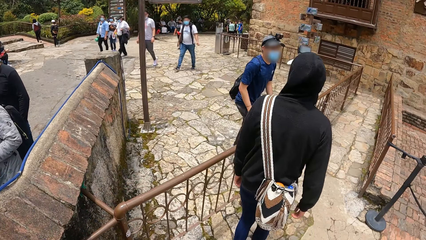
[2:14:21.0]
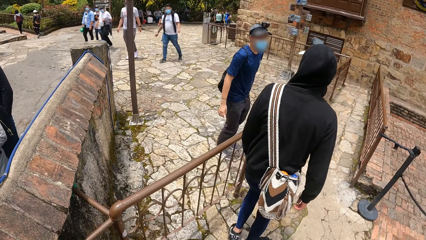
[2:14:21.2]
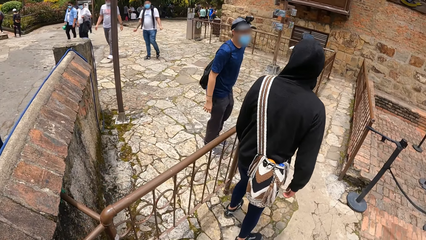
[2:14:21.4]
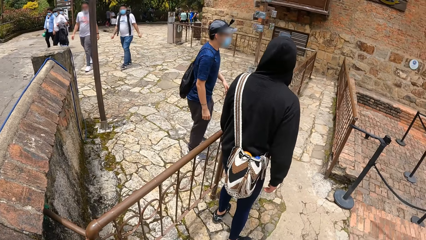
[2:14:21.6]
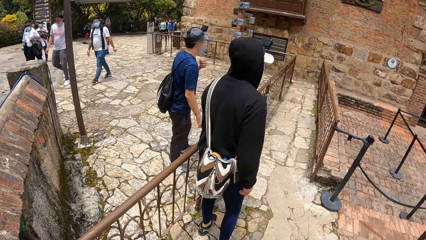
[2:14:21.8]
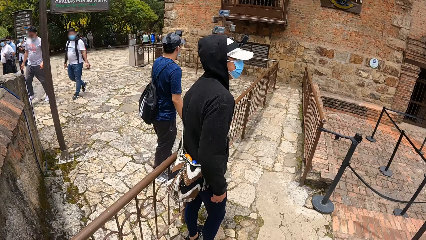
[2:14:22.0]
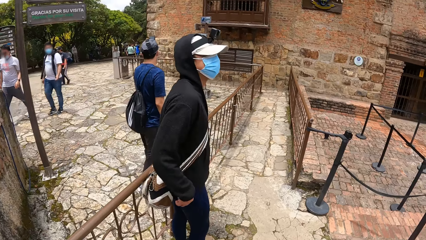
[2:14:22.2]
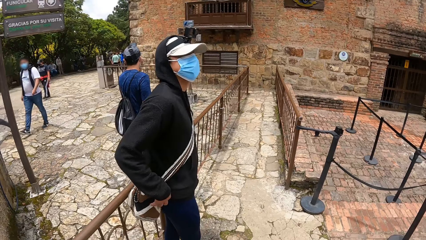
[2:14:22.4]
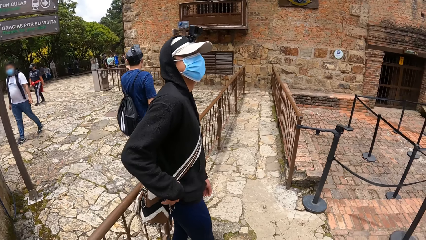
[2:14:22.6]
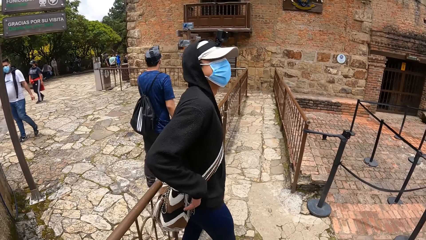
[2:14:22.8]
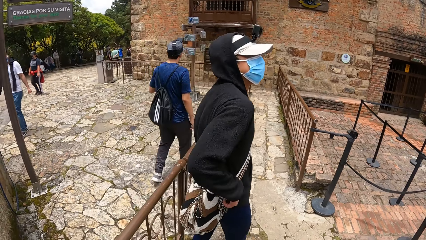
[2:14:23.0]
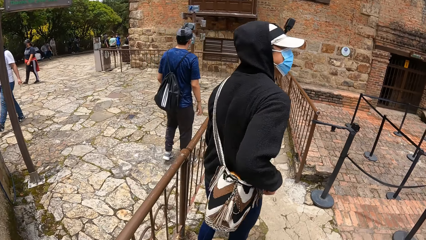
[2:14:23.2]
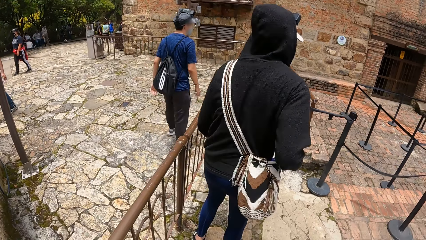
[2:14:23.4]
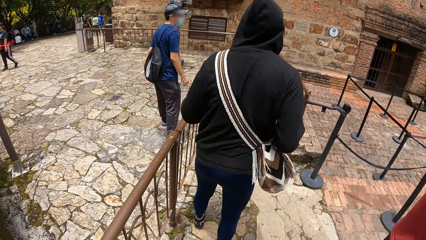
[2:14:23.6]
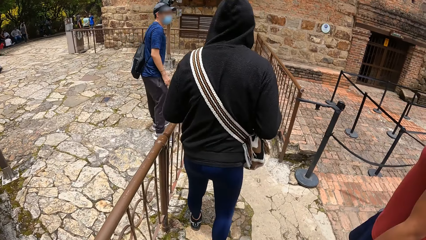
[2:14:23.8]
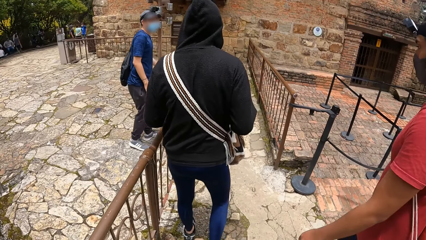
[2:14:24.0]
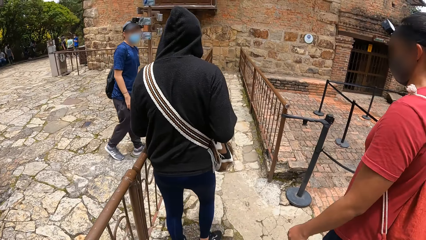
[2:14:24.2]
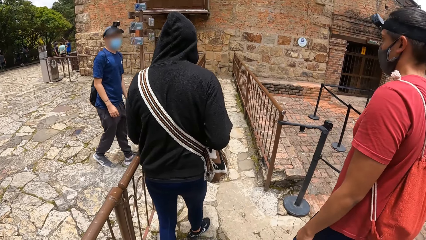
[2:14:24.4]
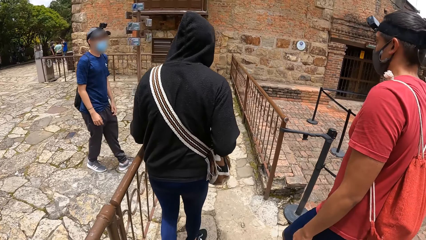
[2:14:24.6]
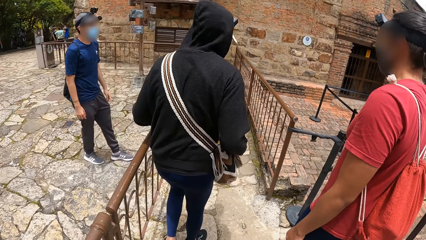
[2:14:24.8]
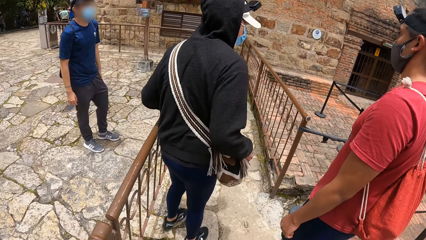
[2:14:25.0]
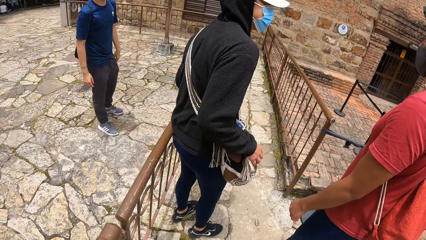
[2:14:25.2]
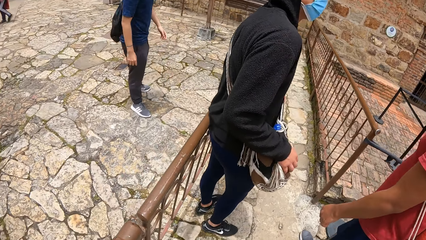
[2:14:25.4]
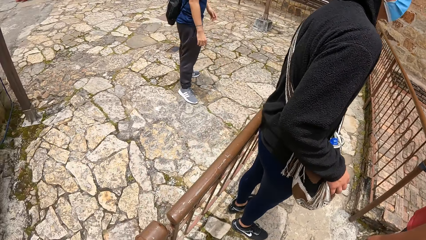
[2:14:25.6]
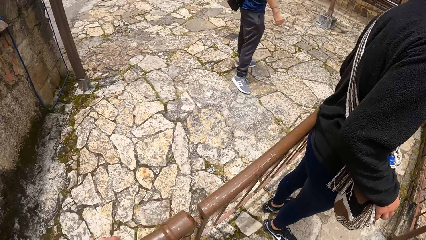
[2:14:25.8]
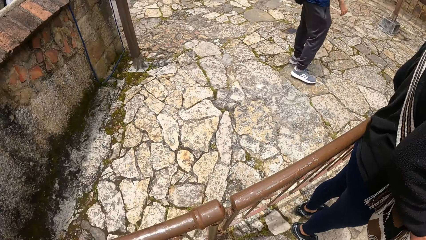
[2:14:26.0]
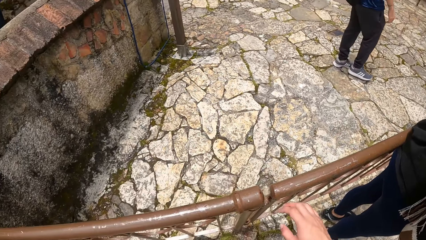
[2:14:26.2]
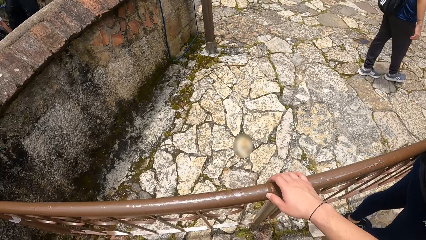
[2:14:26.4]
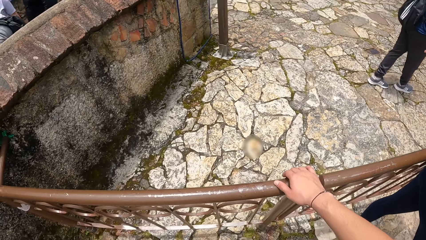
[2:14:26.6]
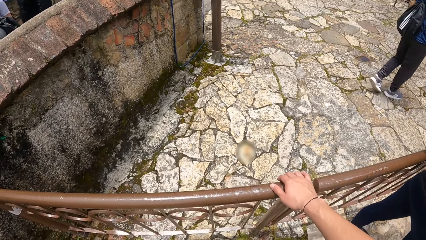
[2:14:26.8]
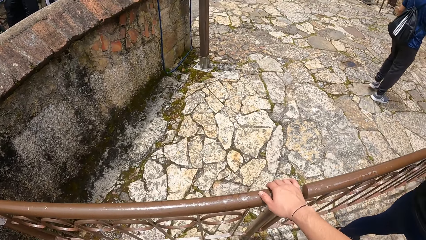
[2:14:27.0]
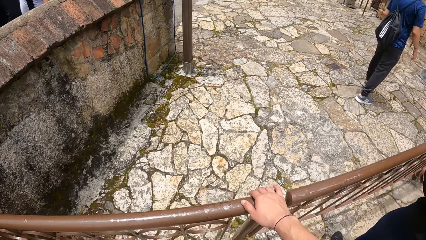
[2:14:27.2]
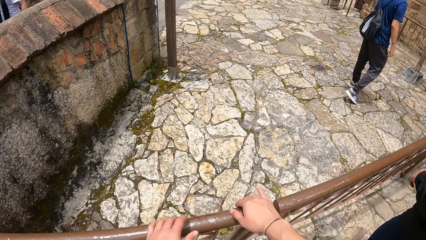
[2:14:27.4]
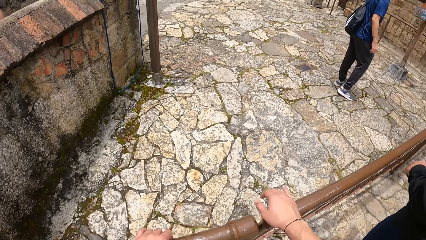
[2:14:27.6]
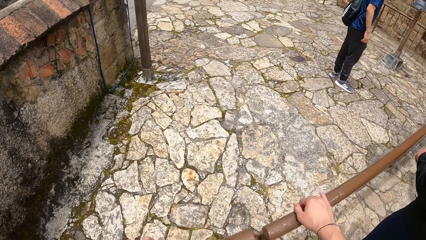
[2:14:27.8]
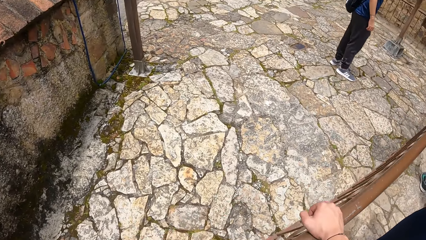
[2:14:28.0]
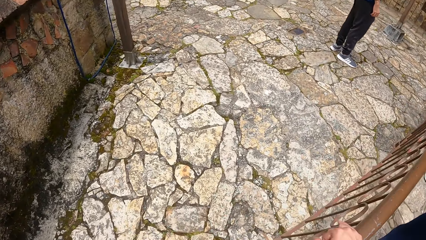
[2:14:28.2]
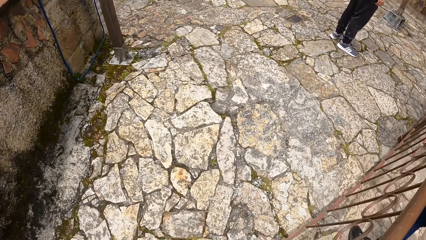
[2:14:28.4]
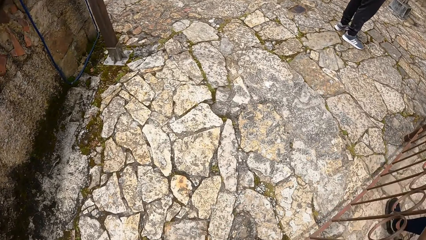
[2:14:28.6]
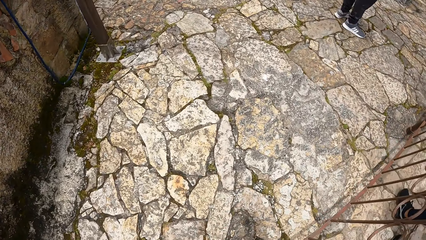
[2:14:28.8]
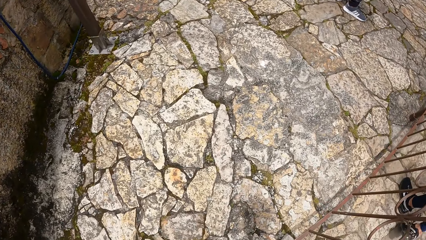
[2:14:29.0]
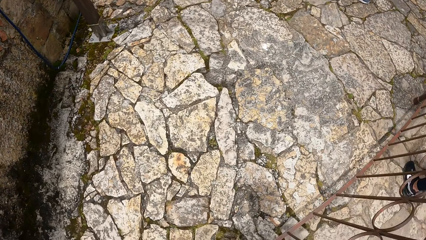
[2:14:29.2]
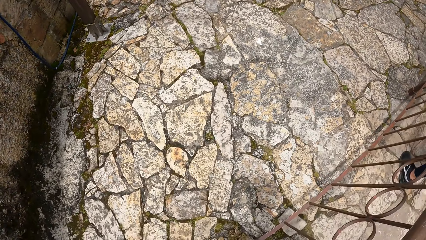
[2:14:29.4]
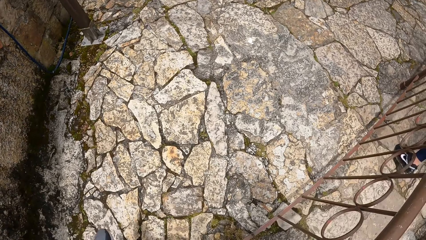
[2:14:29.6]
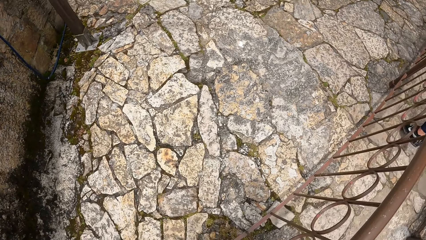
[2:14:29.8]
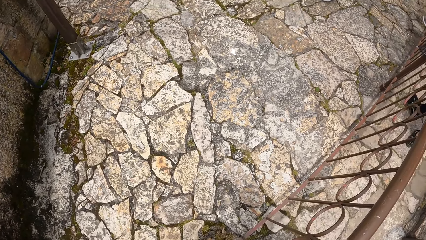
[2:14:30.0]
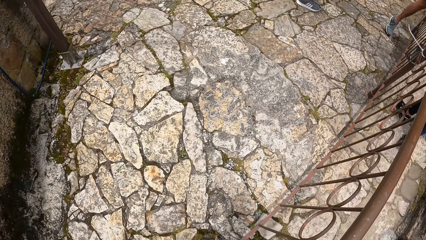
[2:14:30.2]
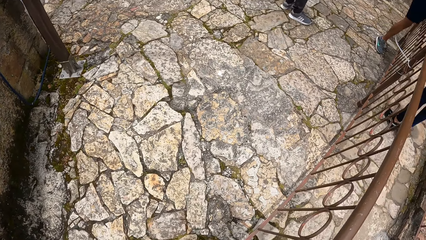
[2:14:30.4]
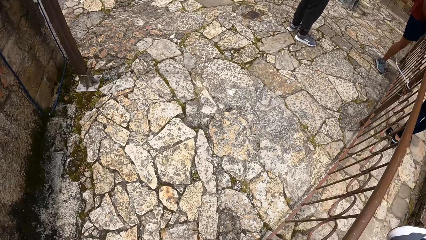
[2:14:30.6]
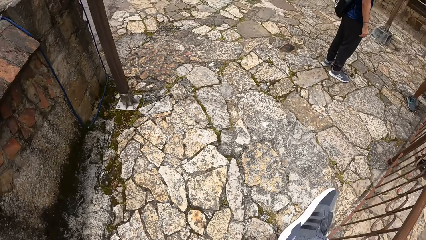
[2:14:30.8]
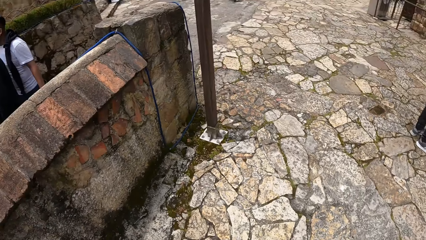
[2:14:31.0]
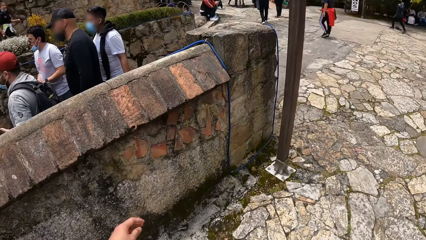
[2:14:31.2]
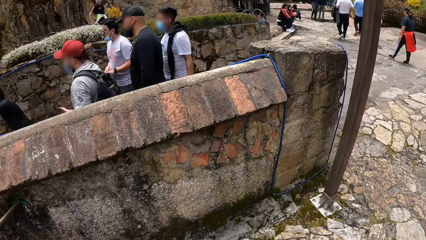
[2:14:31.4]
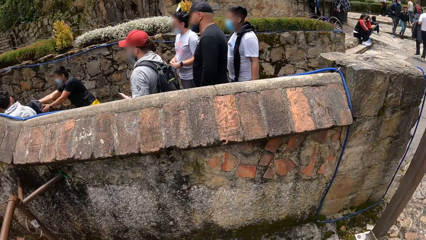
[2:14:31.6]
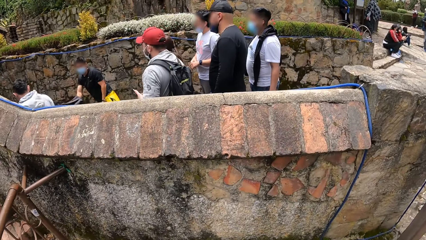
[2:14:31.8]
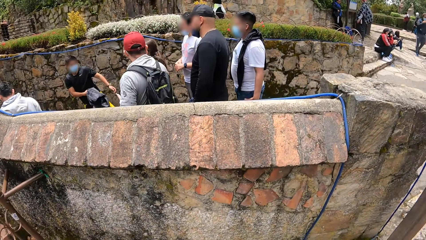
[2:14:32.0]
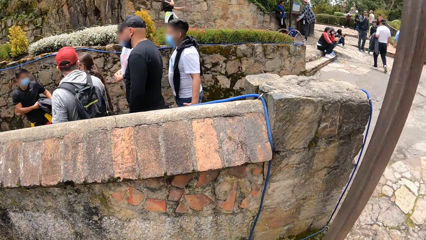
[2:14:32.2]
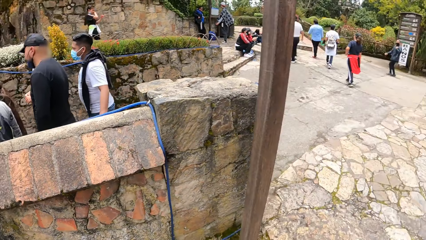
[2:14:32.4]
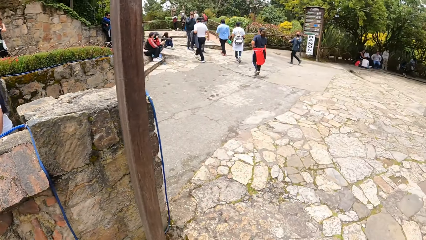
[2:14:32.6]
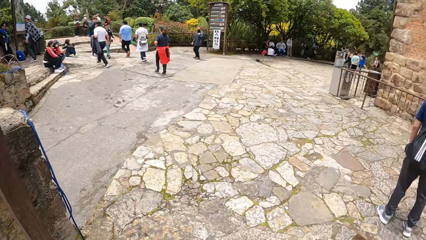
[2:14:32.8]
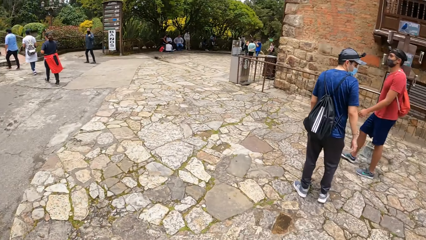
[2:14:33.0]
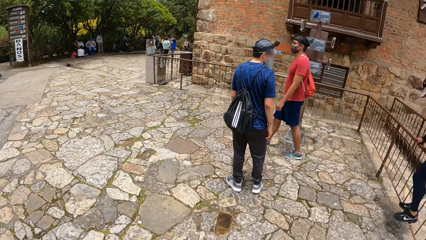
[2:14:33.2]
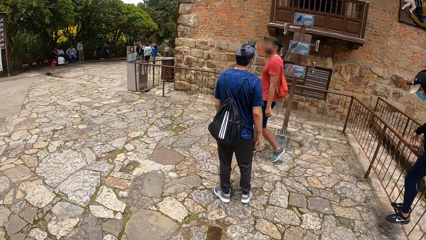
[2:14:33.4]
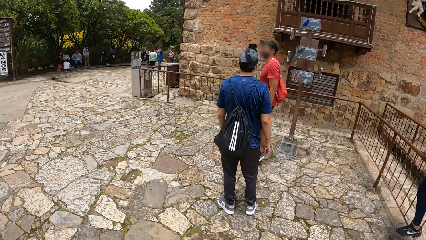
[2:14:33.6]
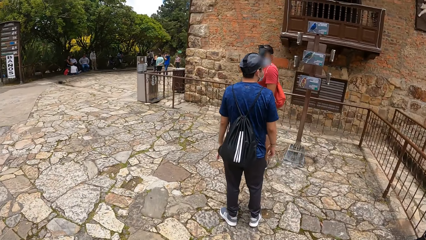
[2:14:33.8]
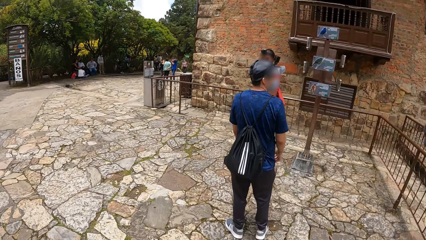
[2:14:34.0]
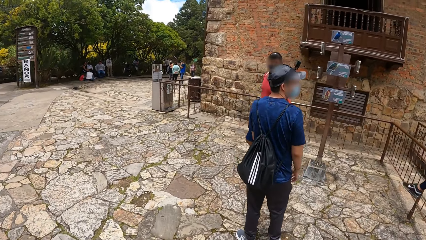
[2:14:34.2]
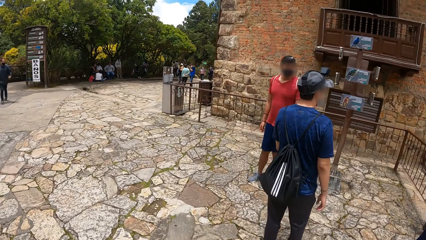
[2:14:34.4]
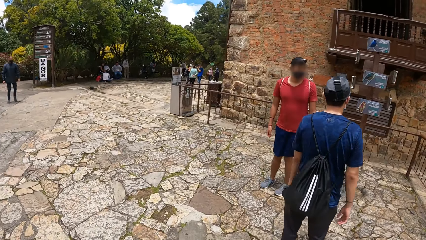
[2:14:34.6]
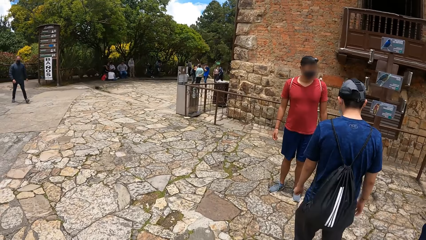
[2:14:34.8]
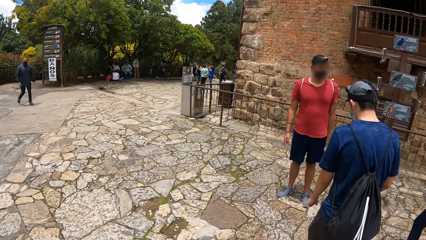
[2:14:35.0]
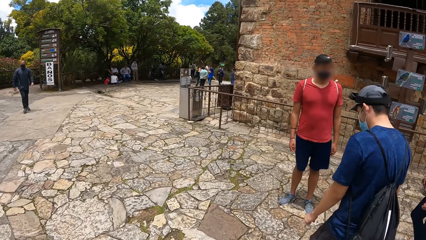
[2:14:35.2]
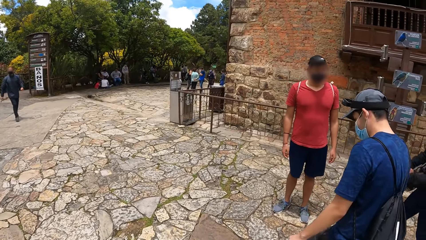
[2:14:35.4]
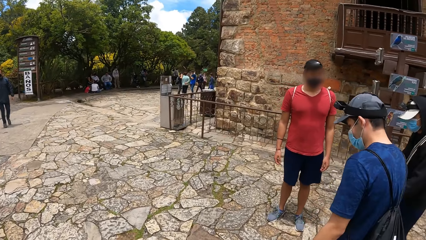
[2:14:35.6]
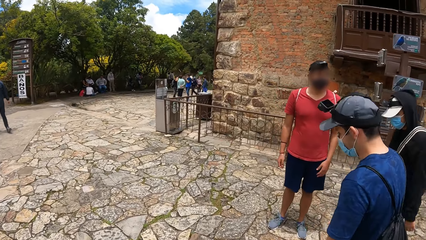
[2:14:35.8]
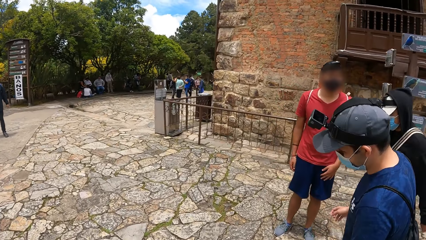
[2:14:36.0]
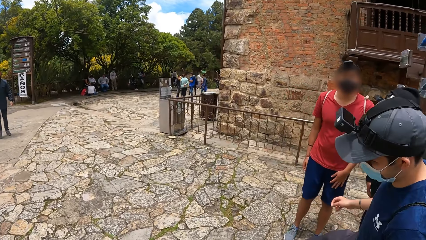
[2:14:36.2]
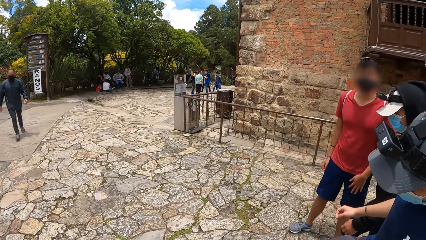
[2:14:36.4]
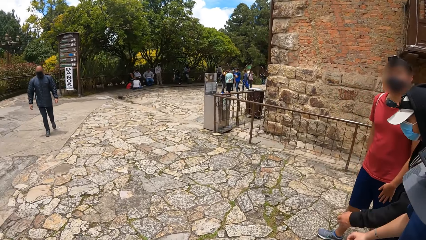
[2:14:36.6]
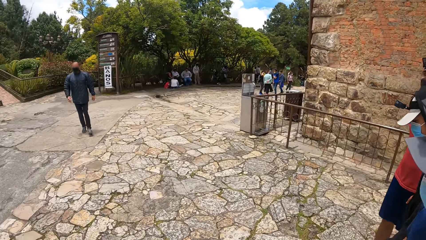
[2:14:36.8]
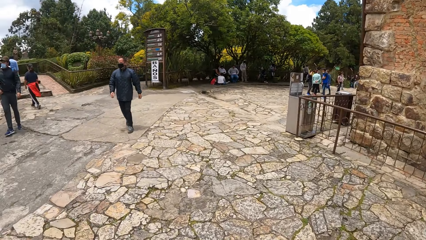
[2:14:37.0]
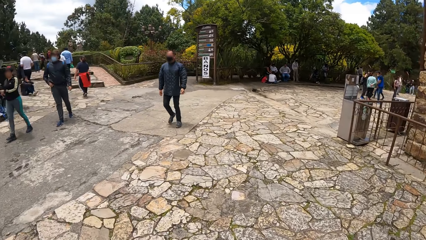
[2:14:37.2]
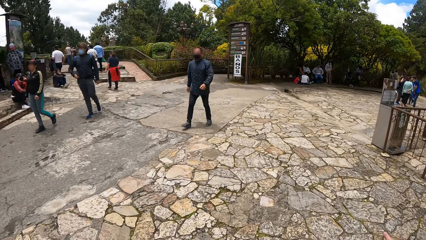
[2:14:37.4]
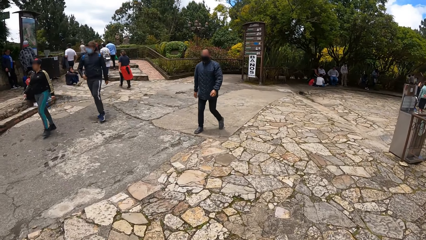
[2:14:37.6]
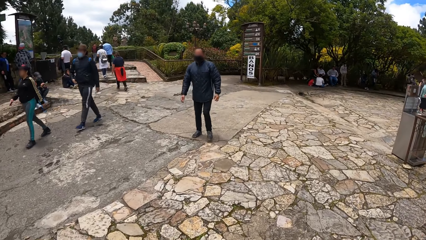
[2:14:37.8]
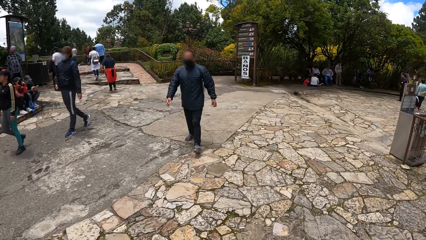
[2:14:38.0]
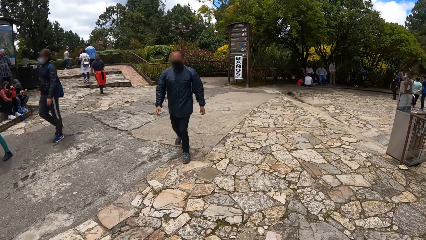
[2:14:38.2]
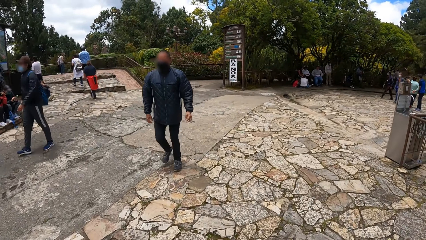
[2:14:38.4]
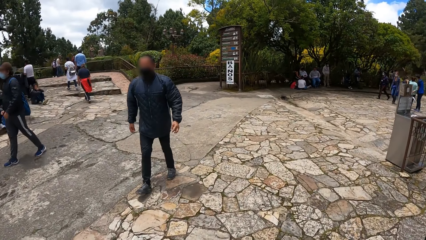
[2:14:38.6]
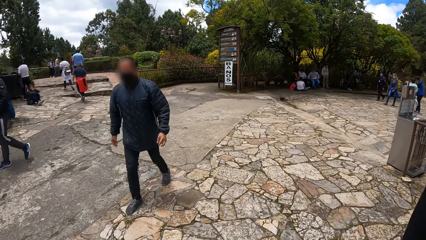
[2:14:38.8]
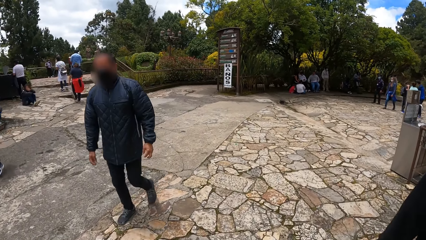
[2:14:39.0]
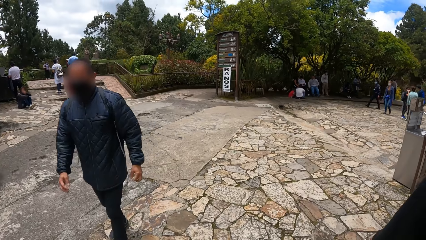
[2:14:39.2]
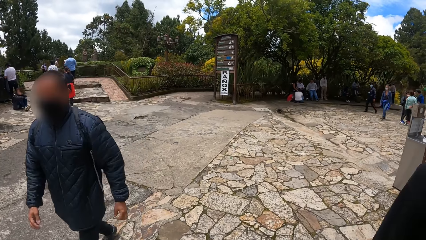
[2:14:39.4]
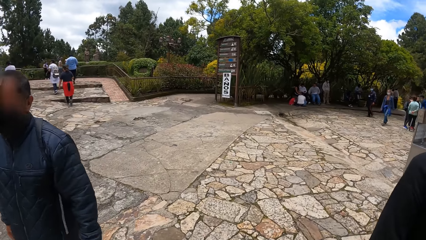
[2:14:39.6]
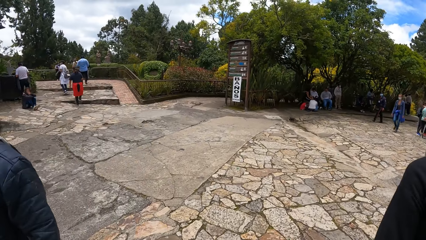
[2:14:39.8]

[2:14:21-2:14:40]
A man looks back. The man moves the bag with his right hand. The man and another man do something. The camera wearer holds the railing with her right hand. The other man holds the post. The camera wearer holds the railing with both hands. The other man climbs over the railing. The camera wearer climbs over the railing. She looks around. The first man climbs over the railing. The camera wearer walks on the road. The first man walks on the road. The other man walks on the road. The first man, the other man and a third man walk on a path.
